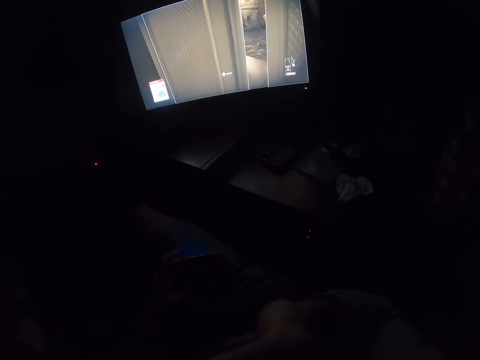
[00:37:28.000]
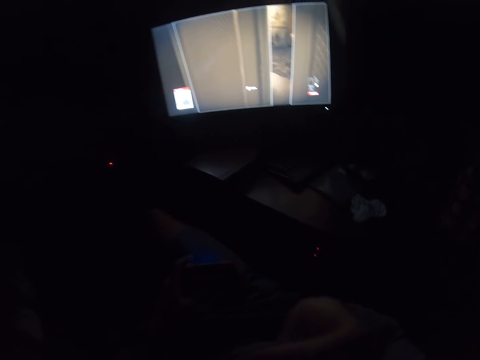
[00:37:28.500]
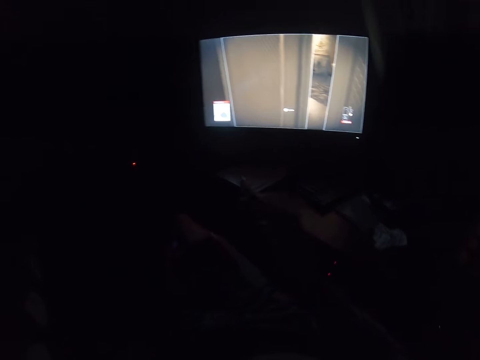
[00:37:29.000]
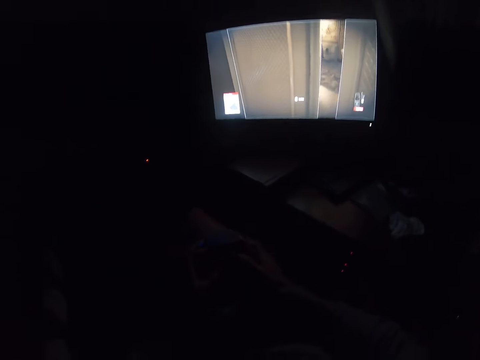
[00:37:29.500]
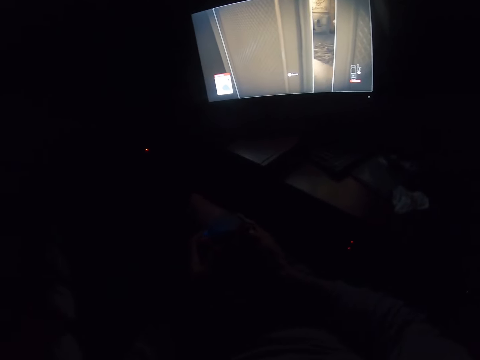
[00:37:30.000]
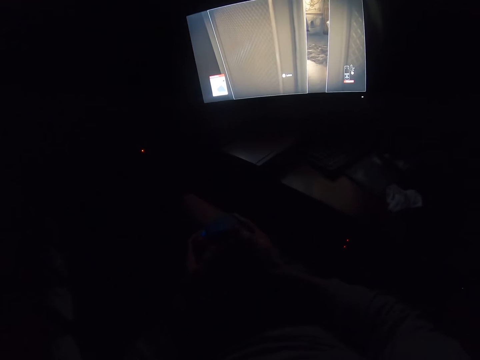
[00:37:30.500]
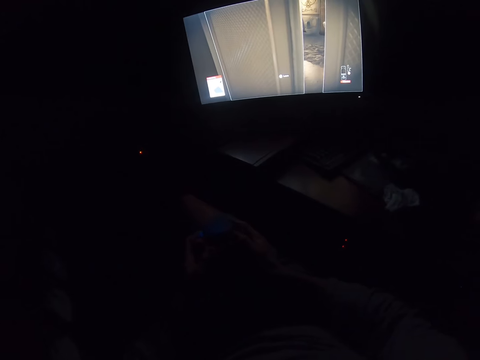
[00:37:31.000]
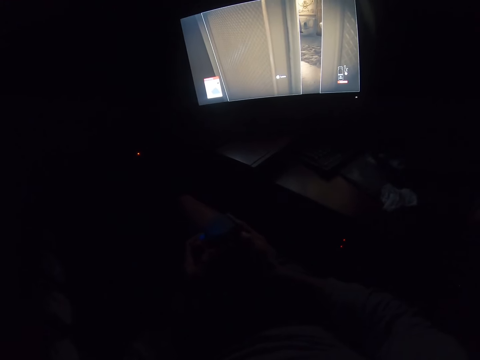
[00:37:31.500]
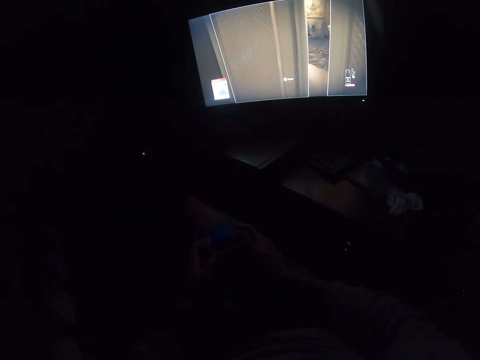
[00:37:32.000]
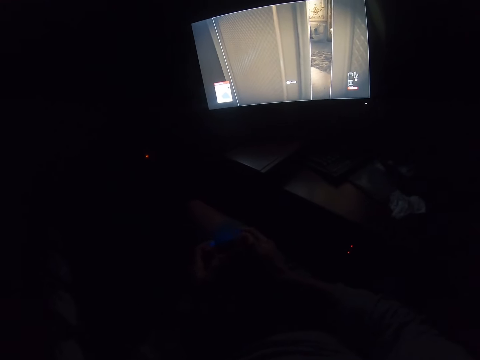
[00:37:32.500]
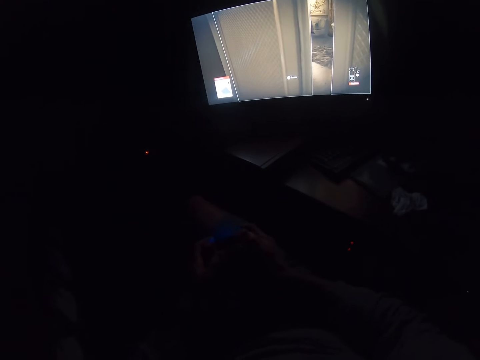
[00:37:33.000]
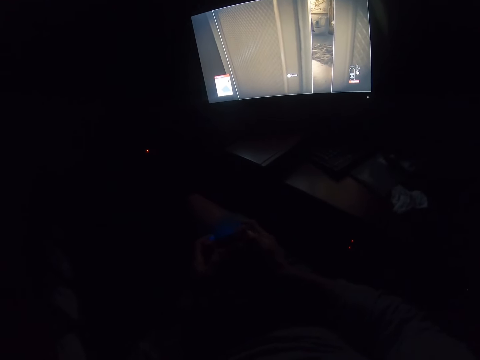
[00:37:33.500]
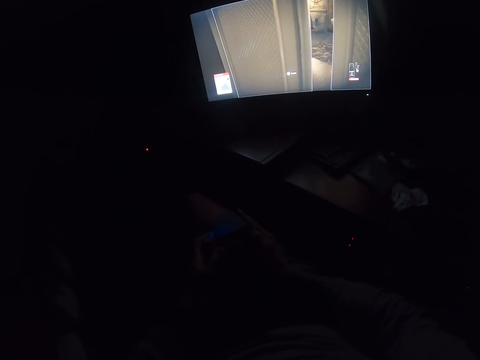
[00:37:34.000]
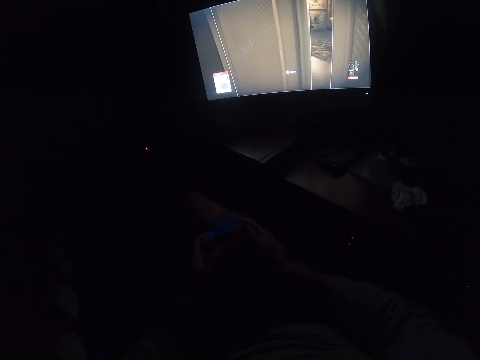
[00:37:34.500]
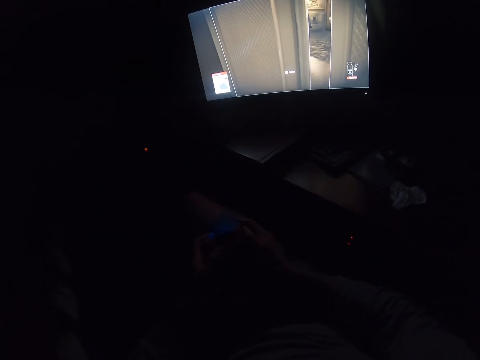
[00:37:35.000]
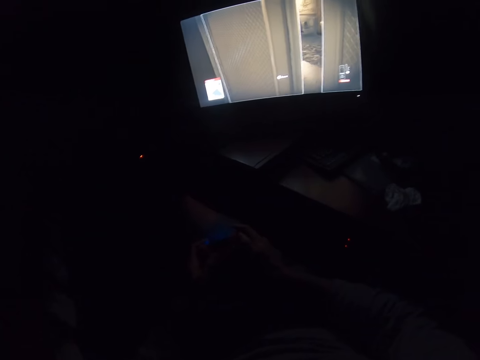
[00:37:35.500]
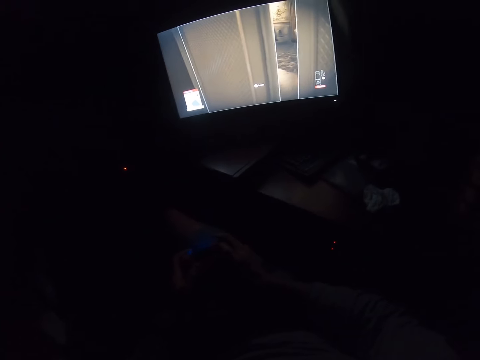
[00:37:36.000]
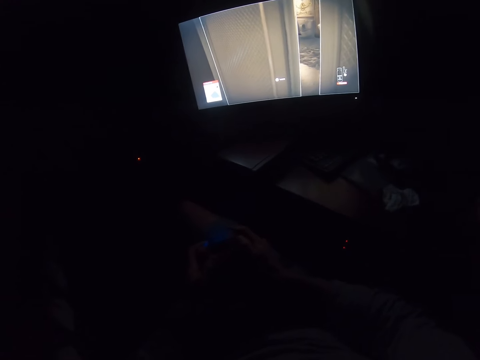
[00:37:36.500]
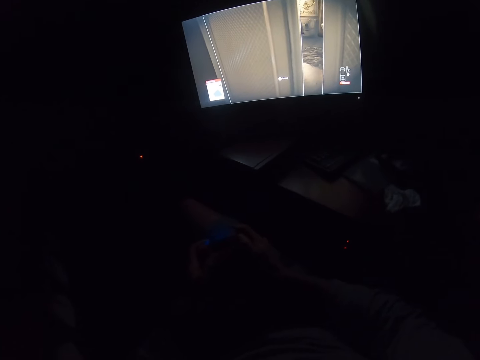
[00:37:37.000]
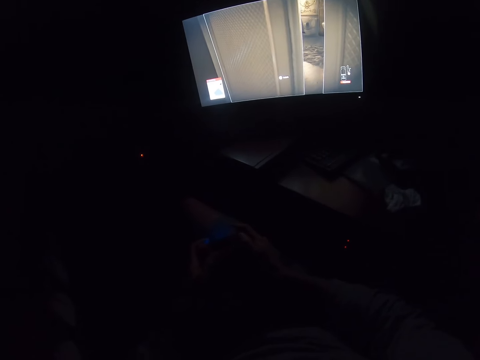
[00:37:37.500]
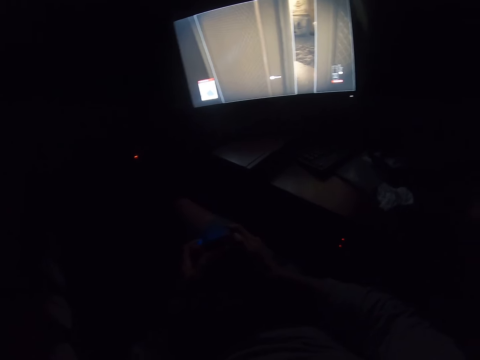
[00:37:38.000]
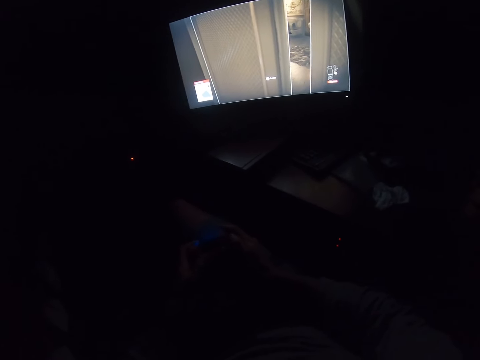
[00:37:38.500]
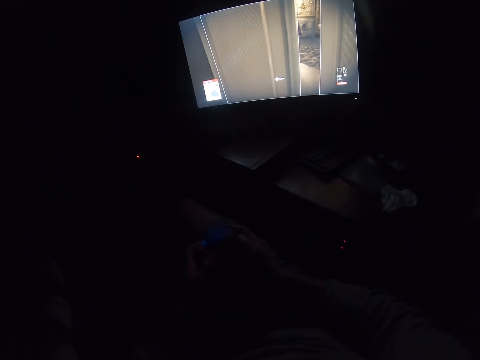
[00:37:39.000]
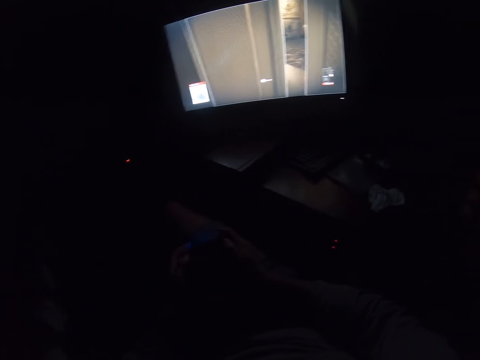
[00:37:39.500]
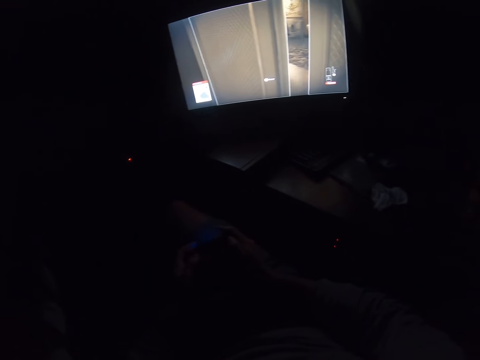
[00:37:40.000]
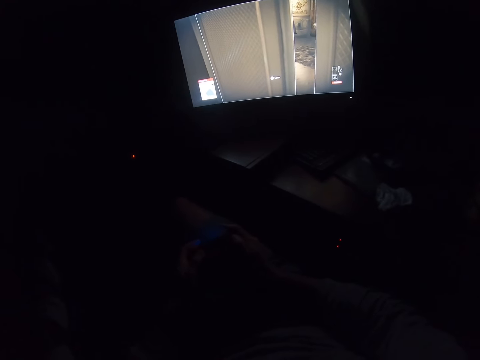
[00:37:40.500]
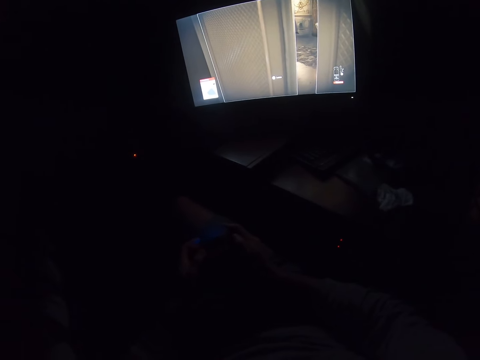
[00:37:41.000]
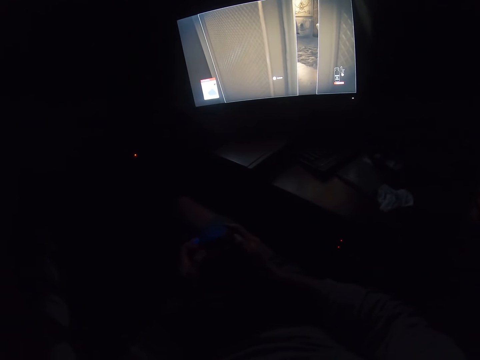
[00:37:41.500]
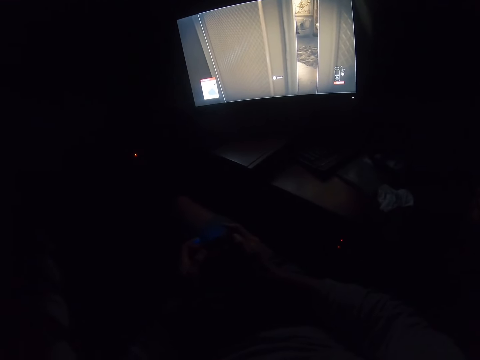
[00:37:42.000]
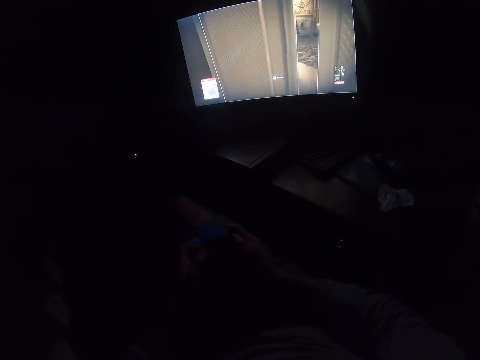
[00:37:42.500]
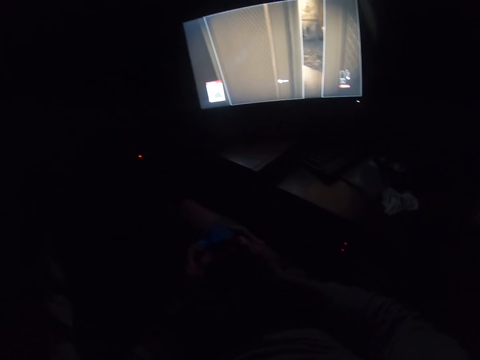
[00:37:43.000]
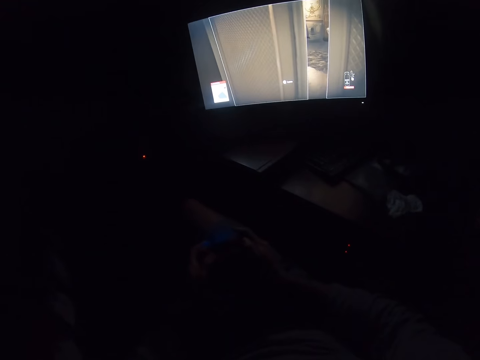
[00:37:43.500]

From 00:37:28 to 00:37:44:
The camera wearer holds the game controller. They play the video game. They press buttons on the game controller.

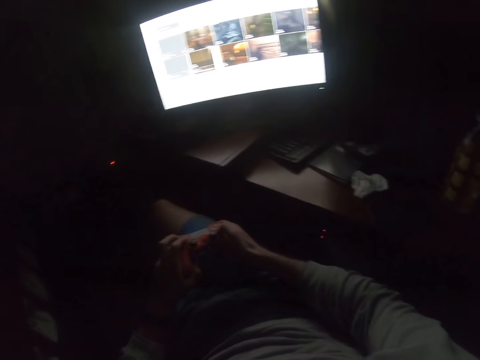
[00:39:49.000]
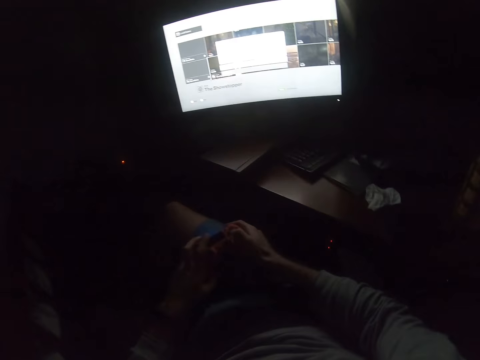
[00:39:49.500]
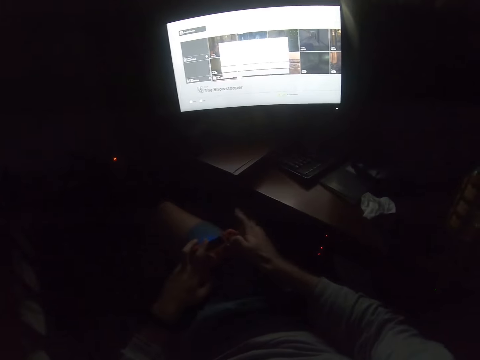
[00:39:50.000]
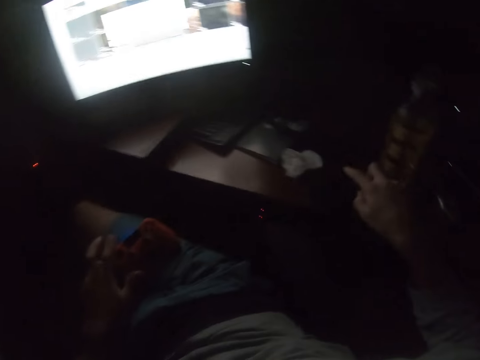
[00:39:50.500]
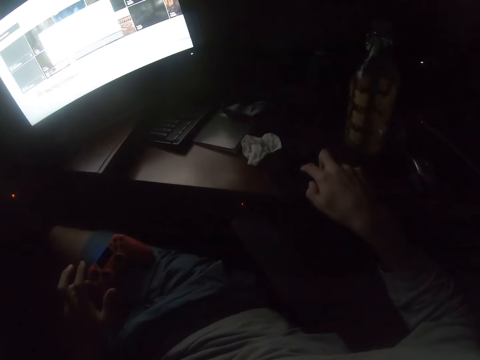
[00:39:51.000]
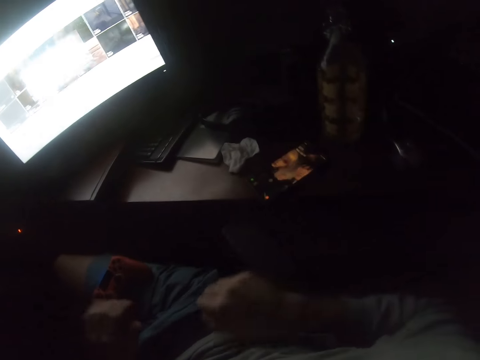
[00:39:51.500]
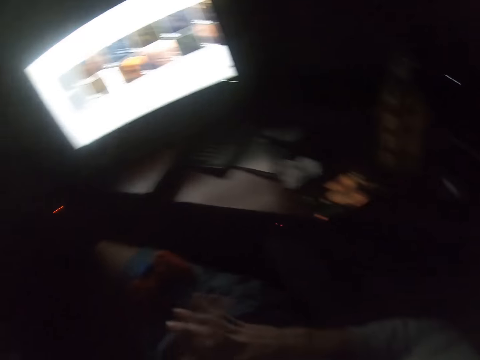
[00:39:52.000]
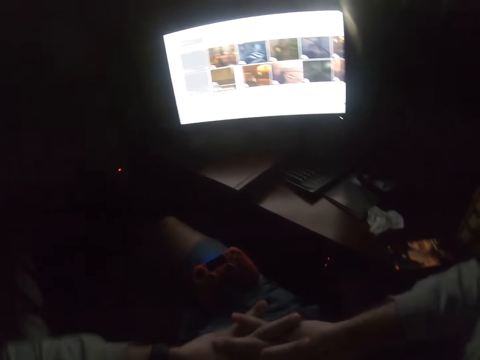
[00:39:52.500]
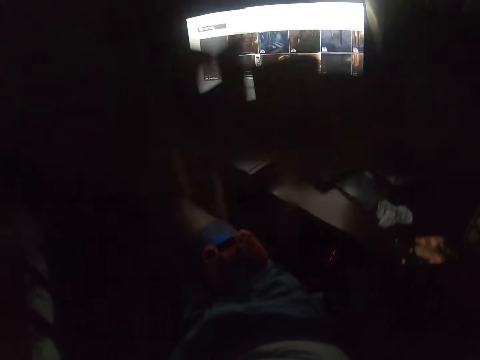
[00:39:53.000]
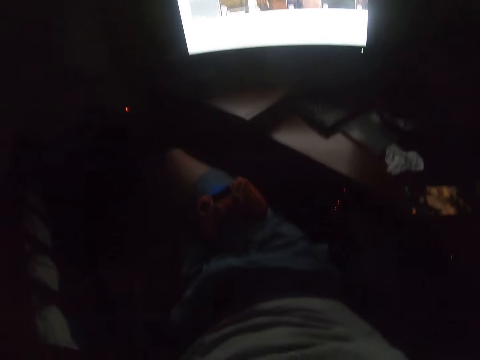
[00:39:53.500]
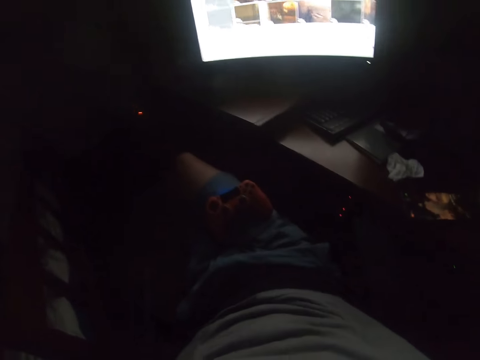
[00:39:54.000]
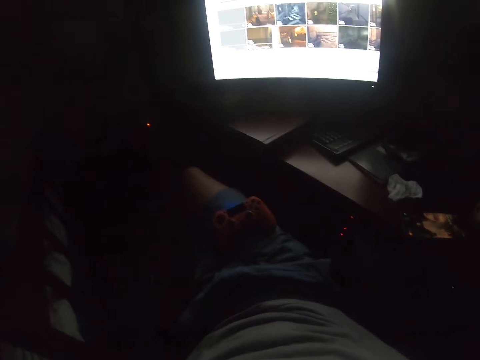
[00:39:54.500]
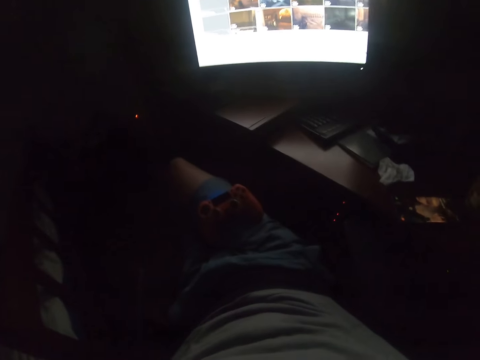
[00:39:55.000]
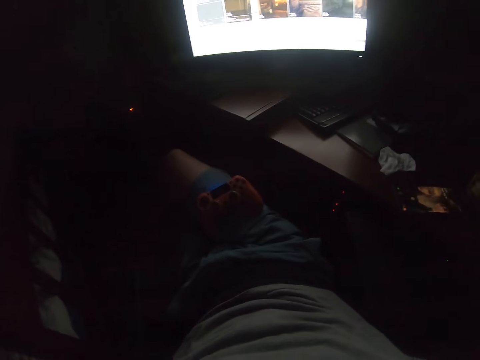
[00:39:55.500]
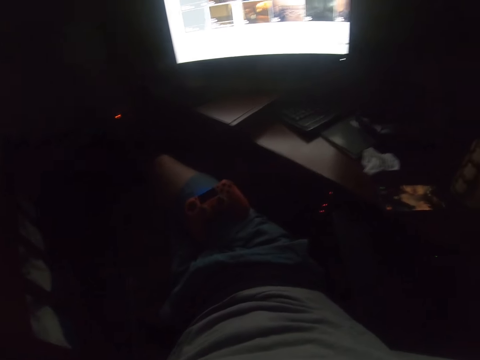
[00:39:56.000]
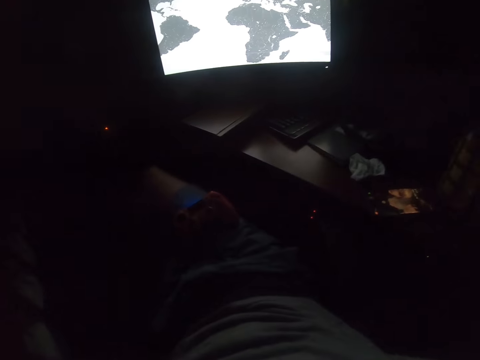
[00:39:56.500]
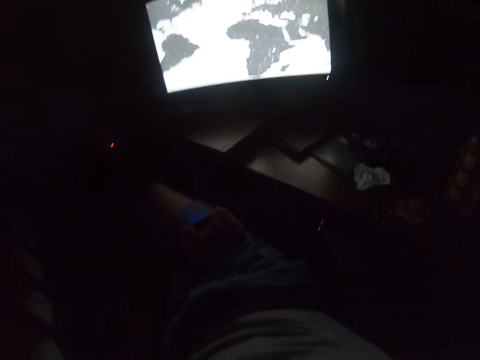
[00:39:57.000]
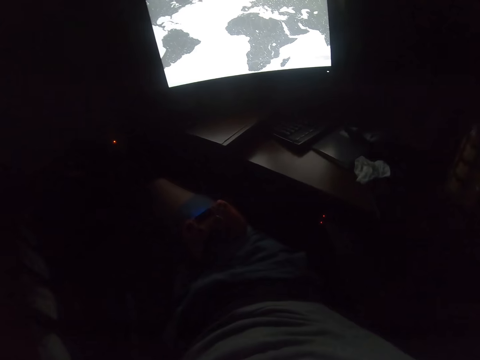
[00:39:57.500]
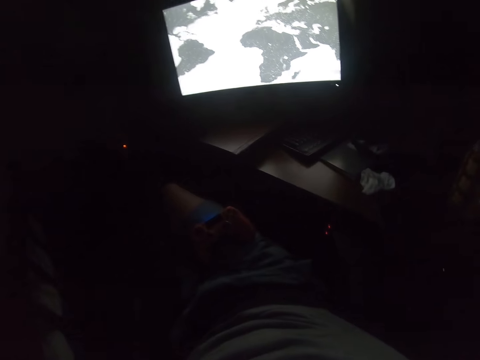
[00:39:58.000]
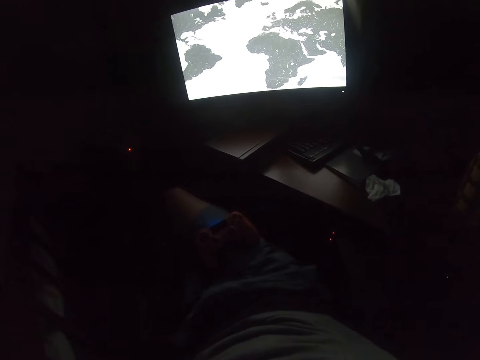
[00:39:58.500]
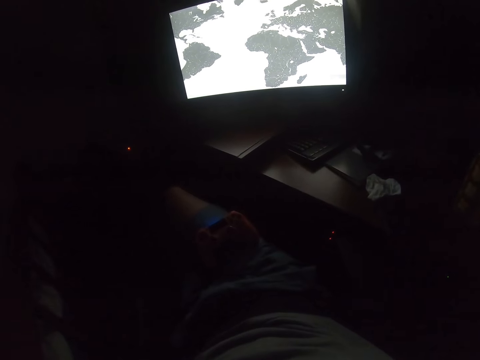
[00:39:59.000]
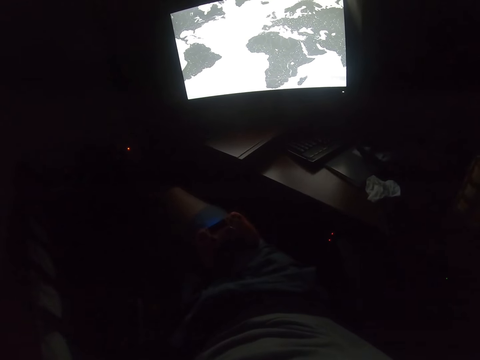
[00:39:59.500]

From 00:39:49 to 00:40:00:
The camera wearer taps on the phone. He holds the hands together. He lifts the hands. He stretches his hands. He looks at the desktop.
